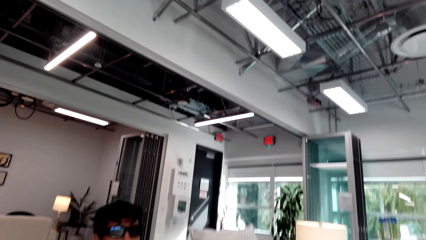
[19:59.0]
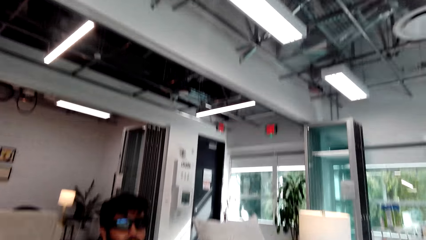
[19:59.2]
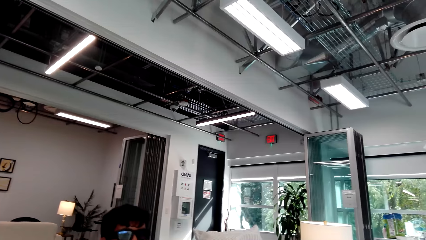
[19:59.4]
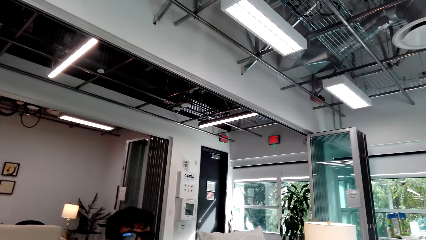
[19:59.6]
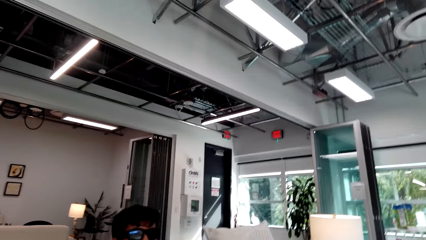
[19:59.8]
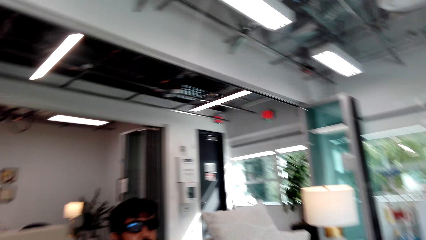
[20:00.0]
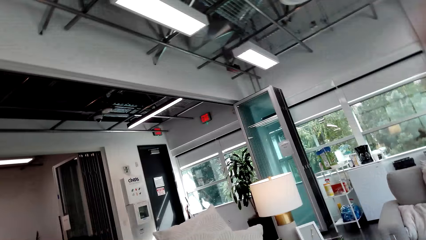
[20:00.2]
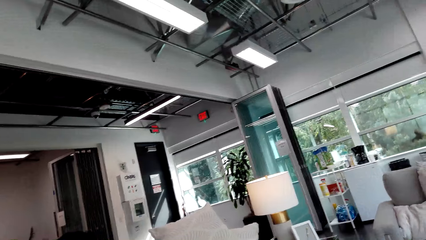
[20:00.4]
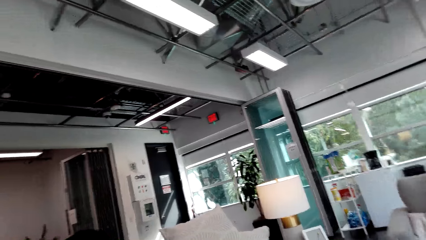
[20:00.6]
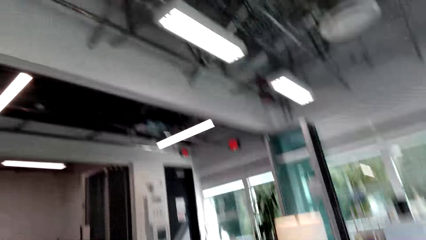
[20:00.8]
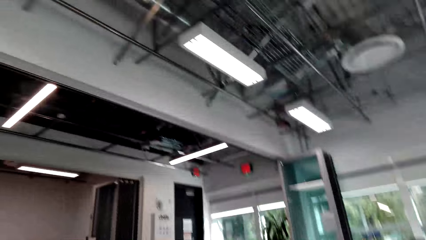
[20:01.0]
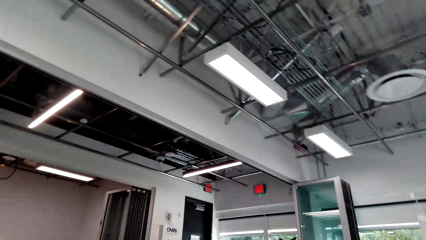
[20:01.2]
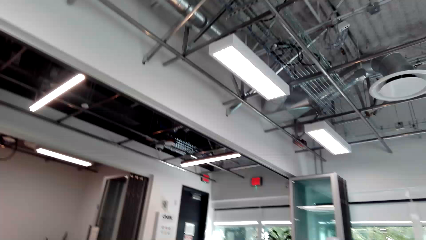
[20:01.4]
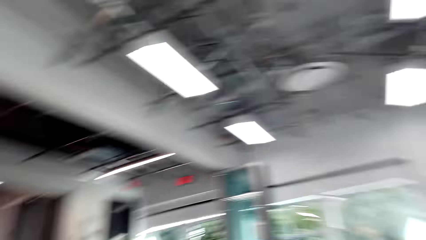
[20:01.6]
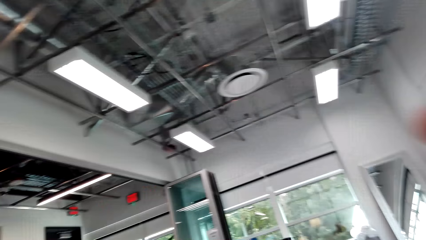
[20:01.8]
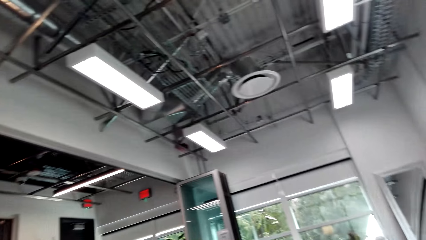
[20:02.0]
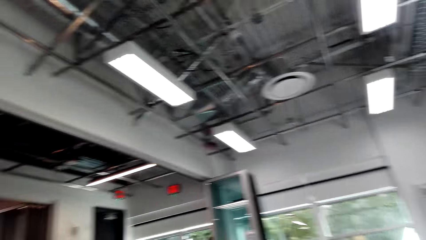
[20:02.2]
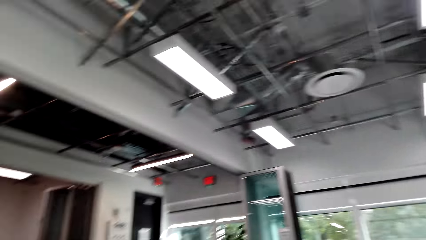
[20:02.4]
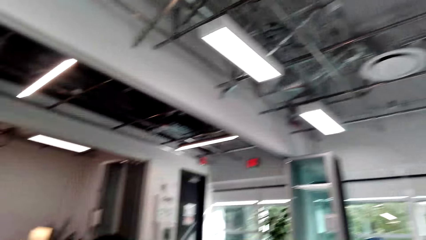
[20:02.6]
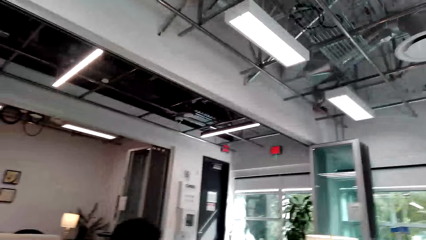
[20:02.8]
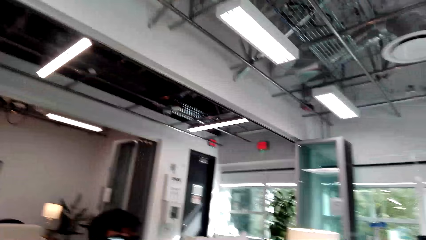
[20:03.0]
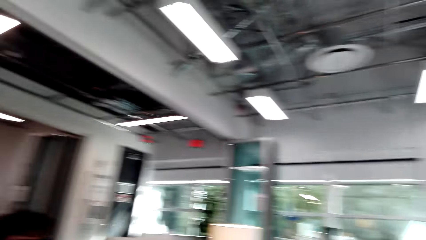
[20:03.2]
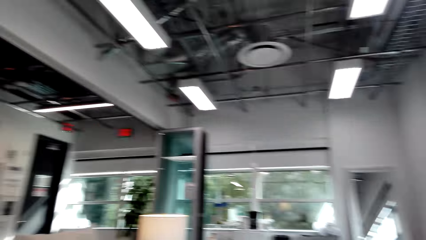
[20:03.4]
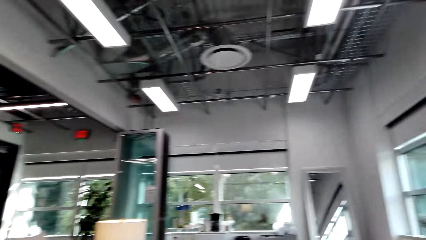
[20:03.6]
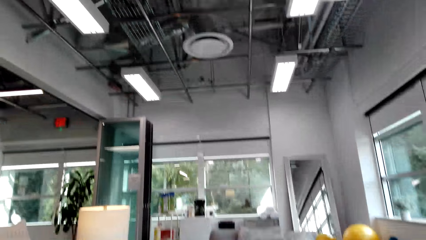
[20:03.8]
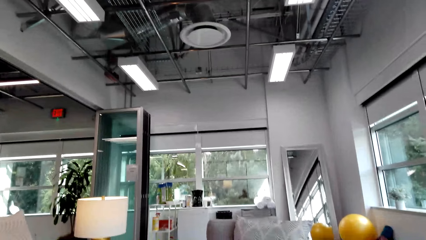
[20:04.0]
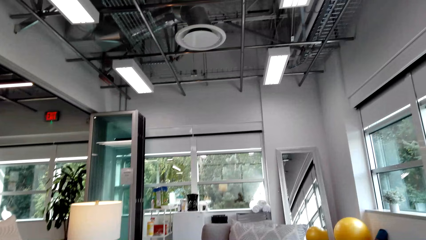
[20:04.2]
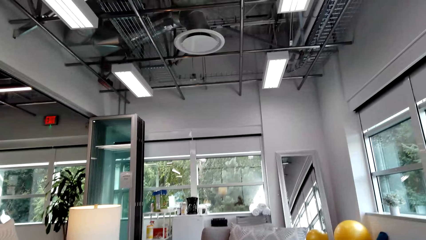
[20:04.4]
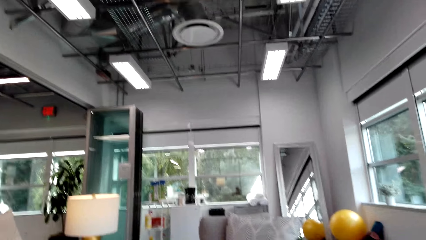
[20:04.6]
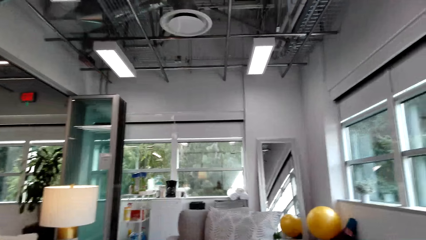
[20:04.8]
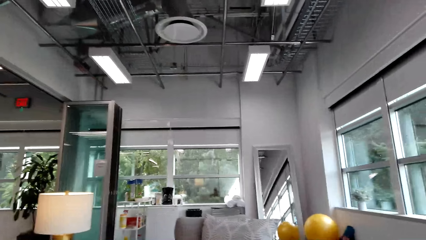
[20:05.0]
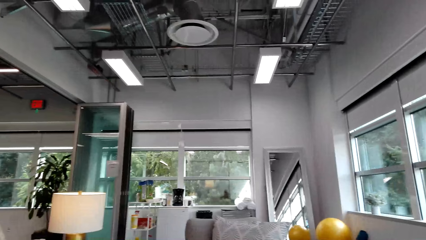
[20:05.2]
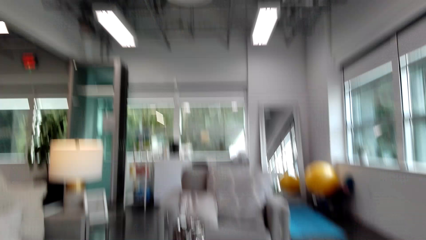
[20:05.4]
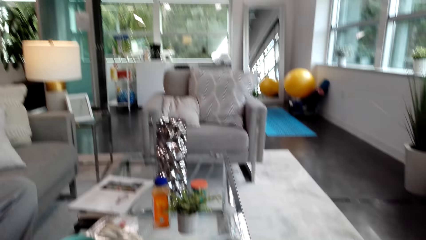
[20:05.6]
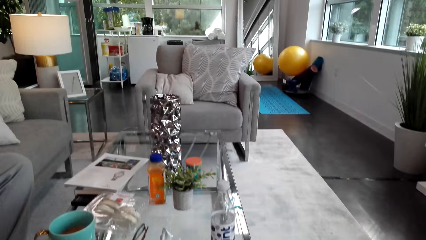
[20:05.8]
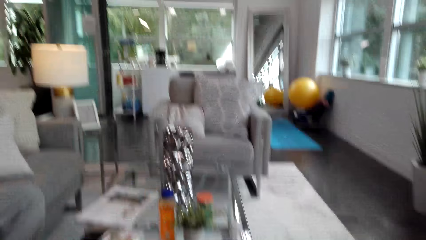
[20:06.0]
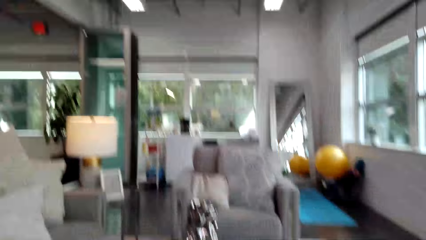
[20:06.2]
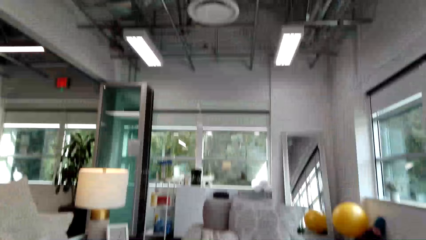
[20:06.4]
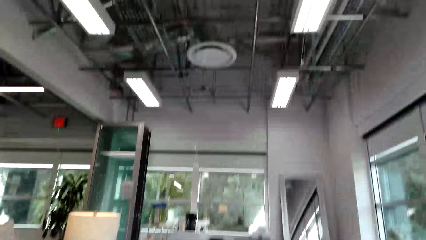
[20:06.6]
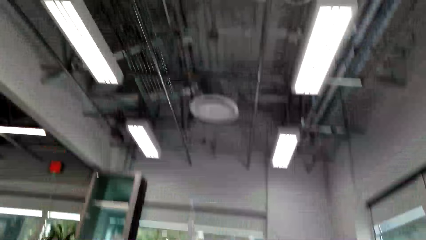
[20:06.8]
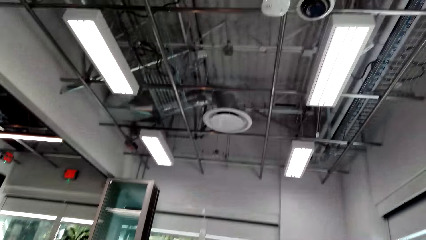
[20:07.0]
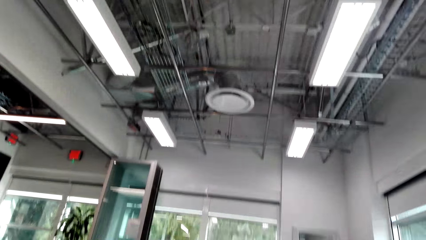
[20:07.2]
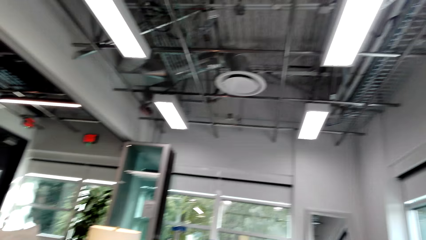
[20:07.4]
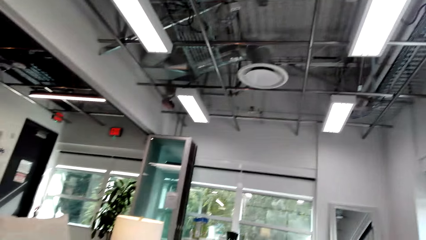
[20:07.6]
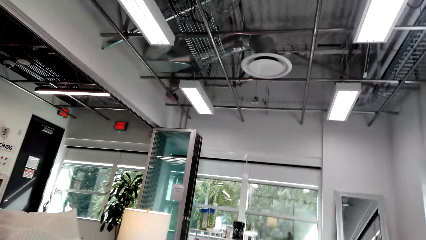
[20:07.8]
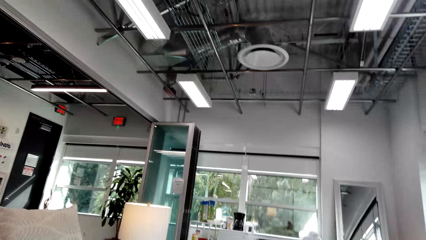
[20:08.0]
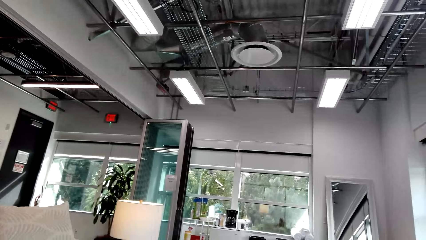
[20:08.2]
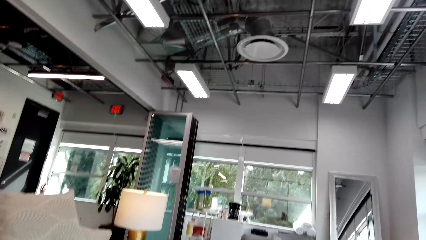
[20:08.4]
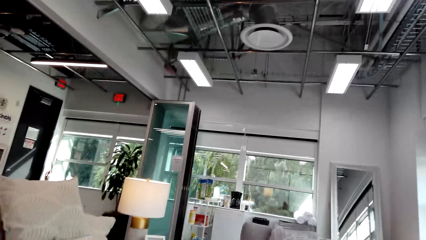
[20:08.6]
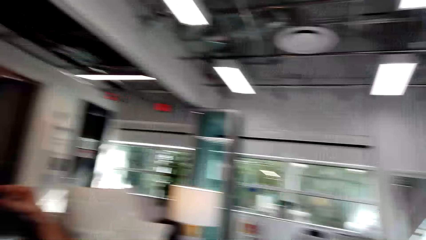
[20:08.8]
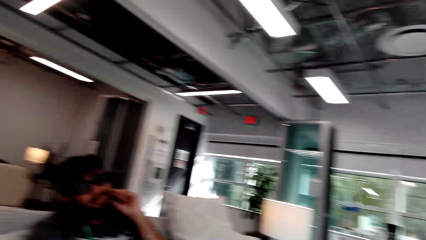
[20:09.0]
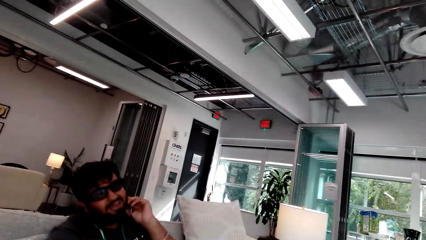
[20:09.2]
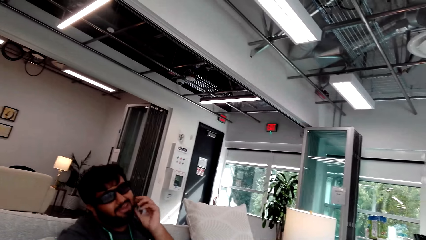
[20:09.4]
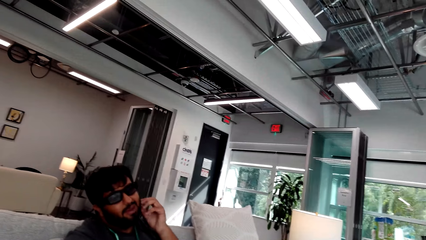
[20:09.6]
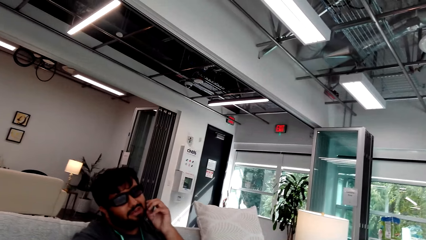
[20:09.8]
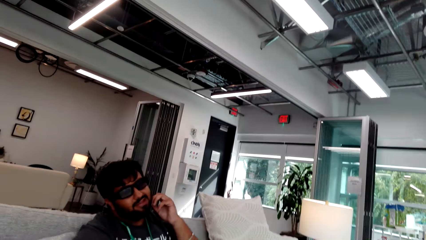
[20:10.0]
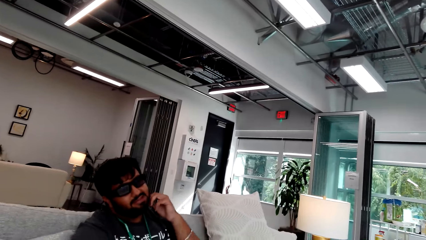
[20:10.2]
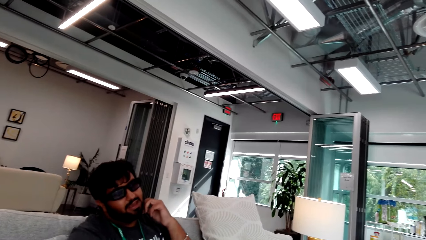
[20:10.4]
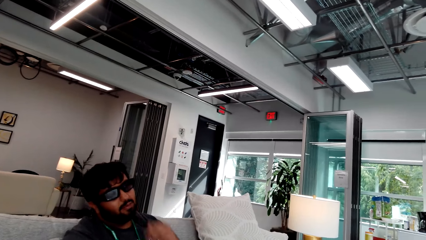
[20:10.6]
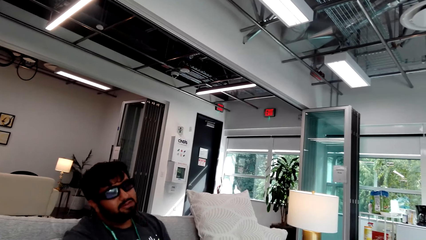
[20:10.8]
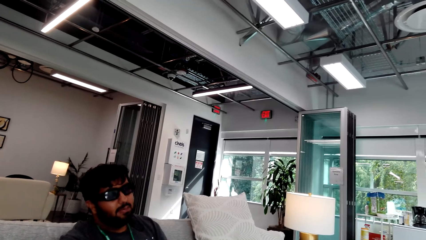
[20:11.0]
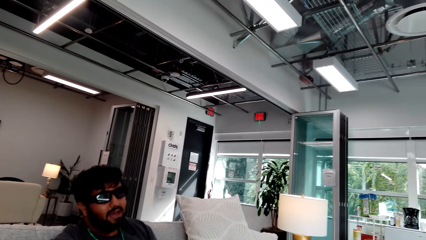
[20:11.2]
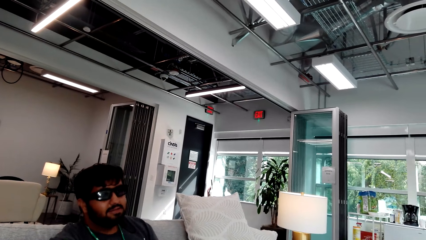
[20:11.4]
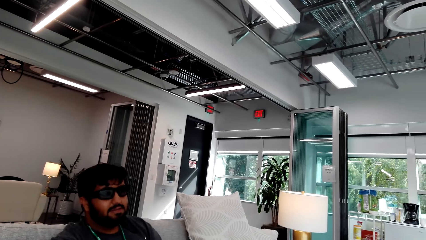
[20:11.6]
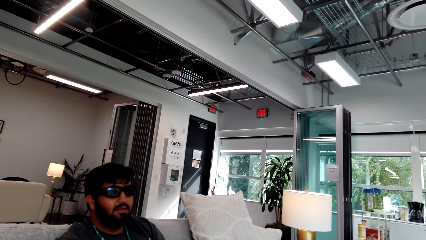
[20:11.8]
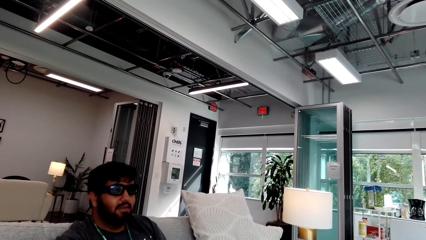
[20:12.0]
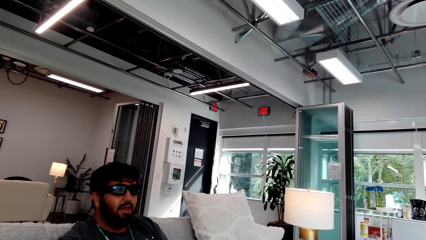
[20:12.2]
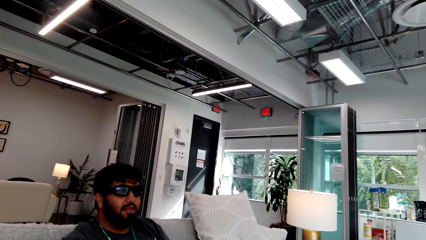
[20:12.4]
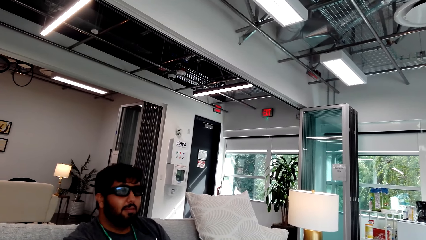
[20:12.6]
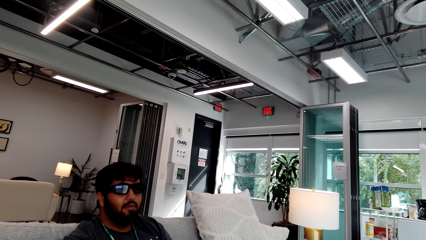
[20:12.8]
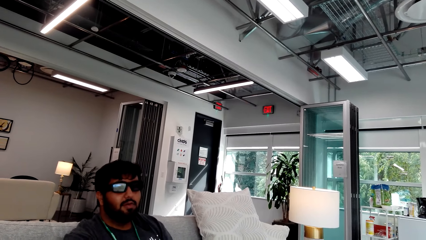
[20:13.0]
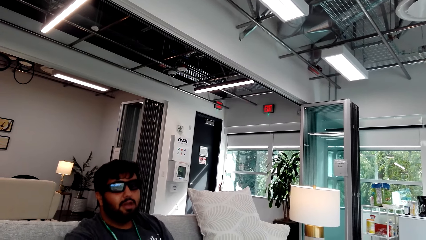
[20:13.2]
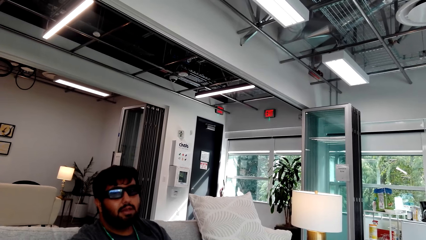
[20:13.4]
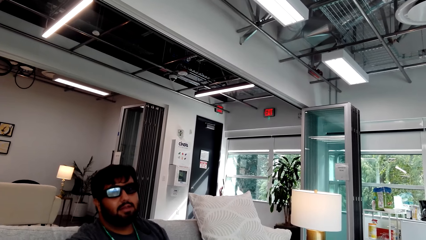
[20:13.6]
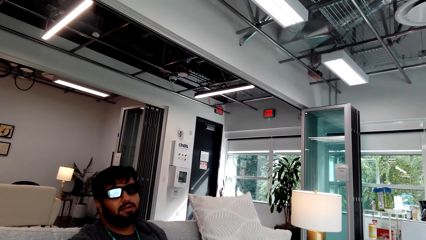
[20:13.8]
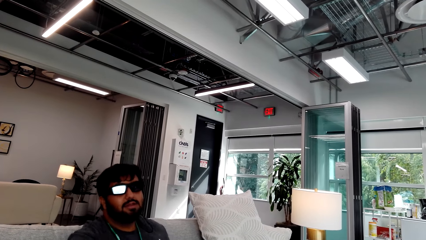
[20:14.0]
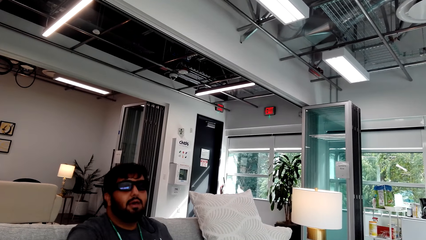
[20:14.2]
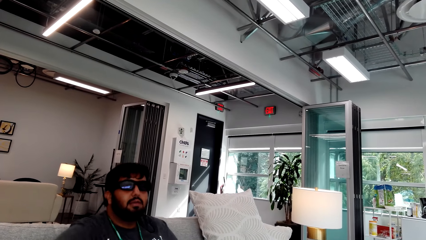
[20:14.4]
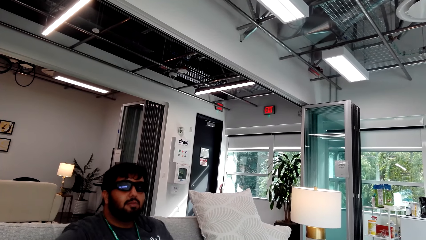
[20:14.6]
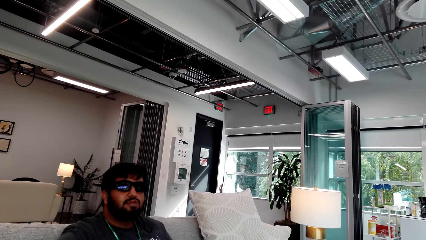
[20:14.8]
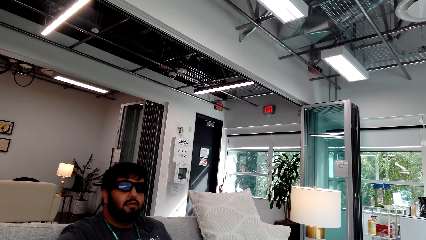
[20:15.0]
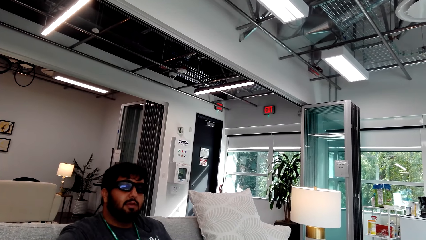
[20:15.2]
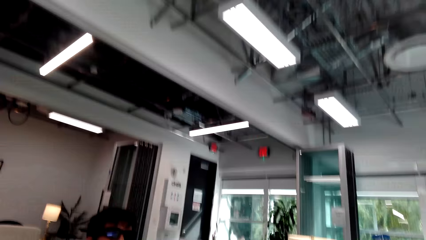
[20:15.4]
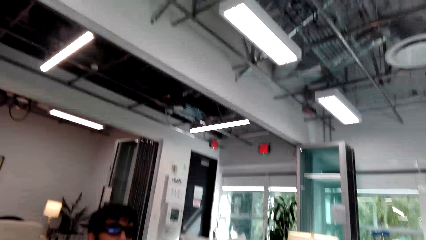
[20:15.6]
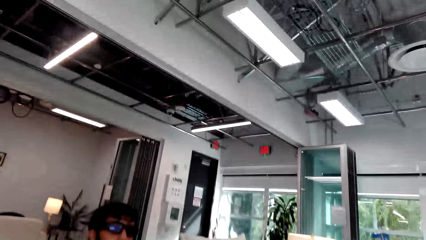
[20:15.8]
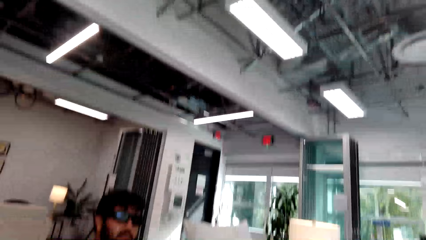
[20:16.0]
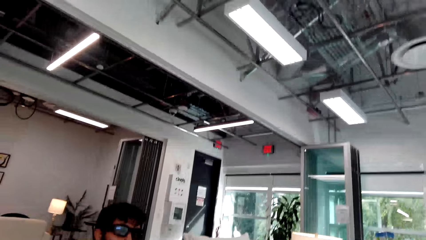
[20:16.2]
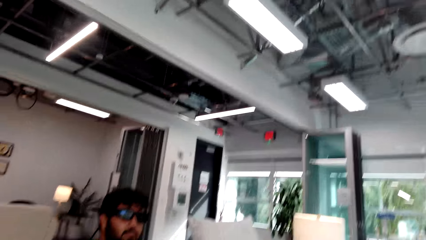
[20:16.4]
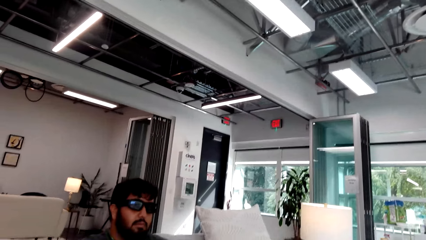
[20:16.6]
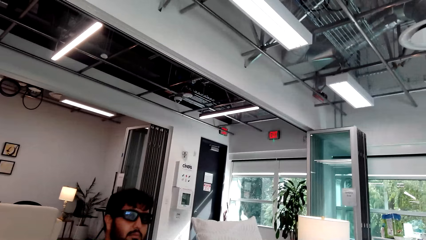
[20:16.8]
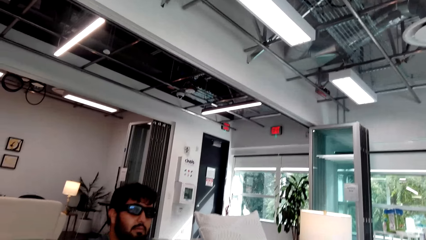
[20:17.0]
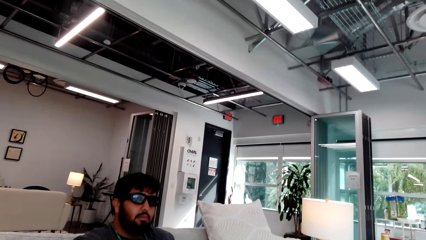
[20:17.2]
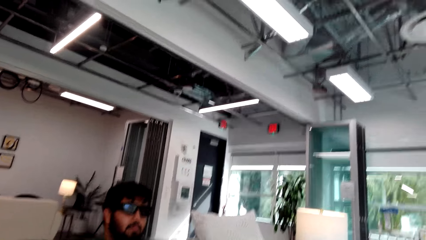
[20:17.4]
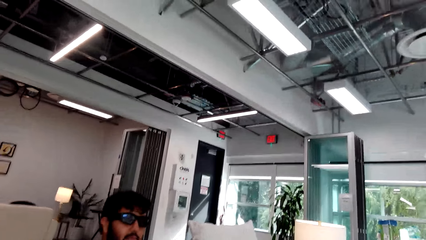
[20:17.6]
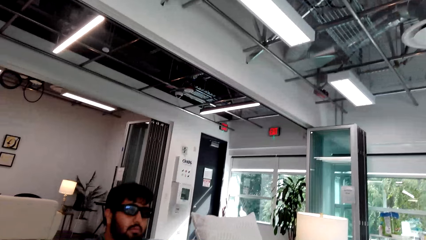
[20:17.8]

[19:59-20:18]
A man touches his beard. The man converses with the camera wearer. The camera wearer looks around.
